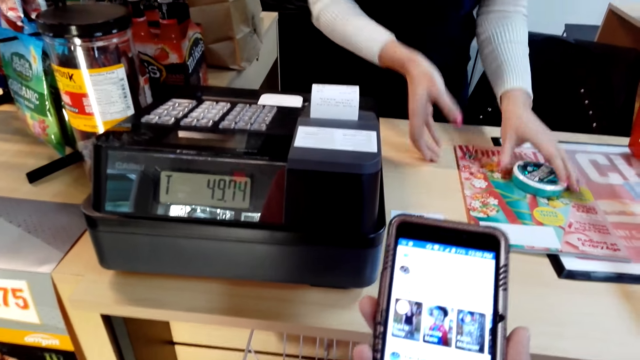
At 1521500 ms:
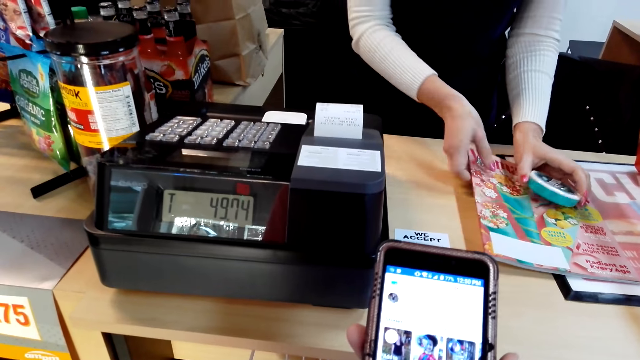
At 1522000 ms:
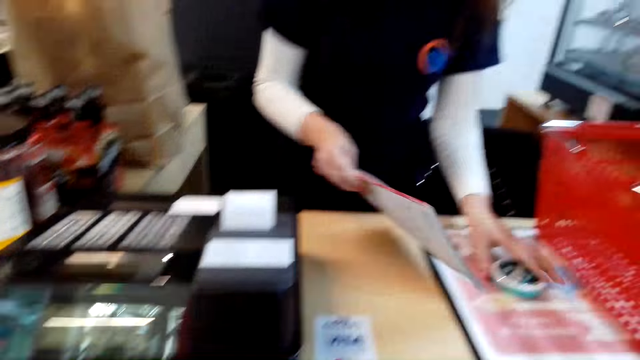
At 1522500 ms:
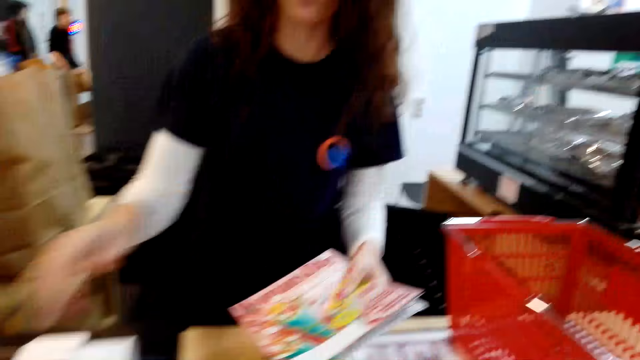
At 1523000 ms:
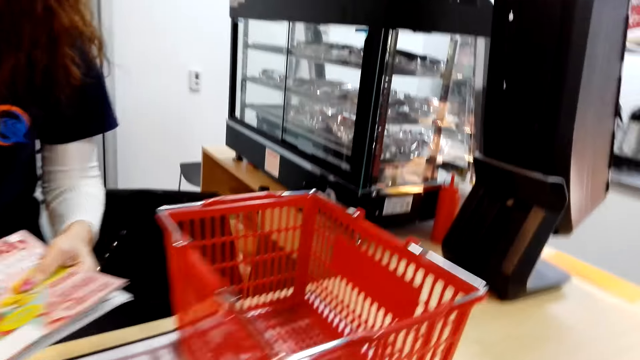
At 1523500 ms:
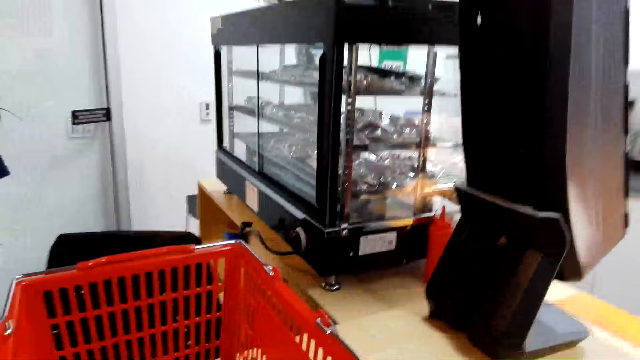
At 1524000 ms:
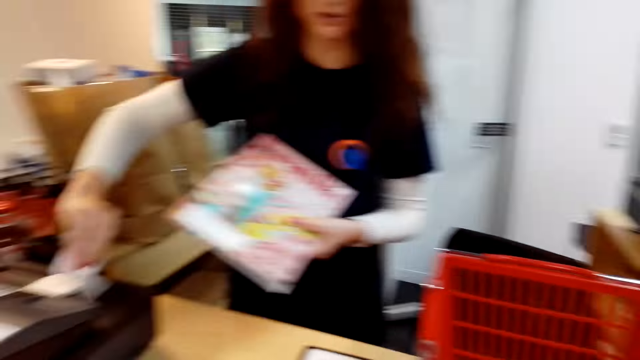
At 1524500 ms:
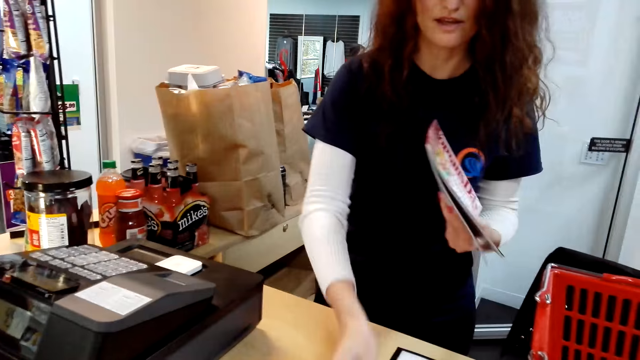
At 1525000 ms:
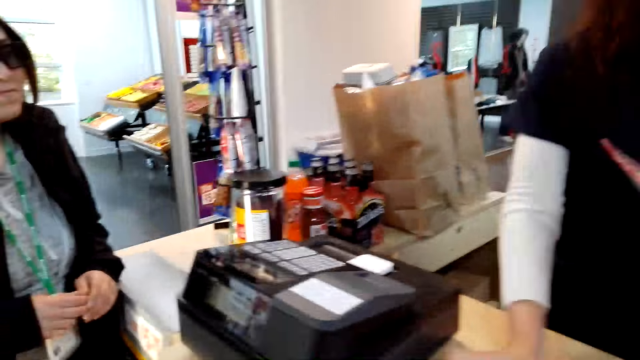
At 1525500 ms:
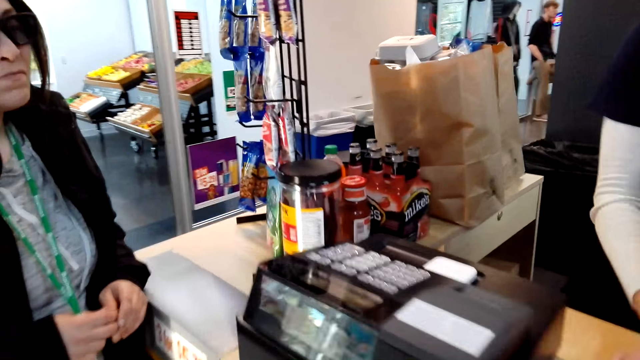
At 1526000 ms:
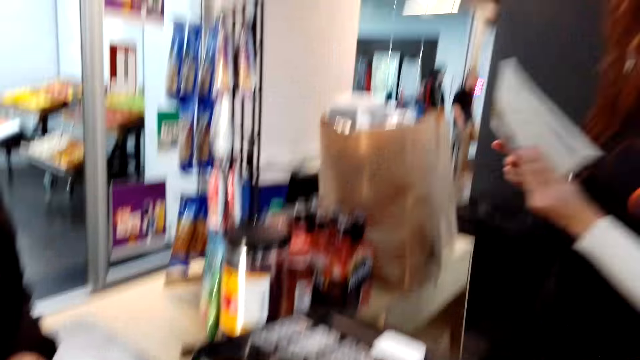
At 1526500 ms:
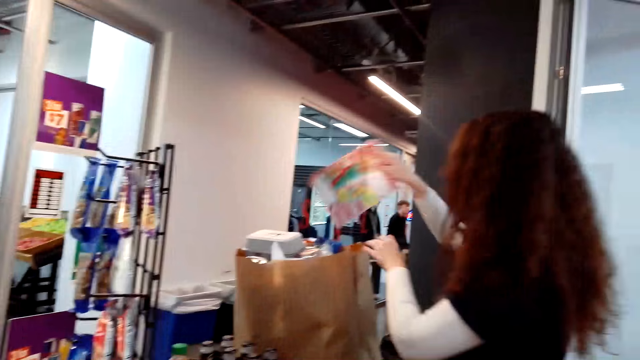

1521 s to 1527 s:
A woman talks to the camera wearer.

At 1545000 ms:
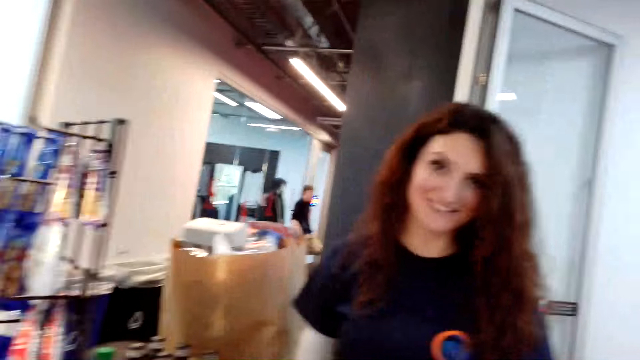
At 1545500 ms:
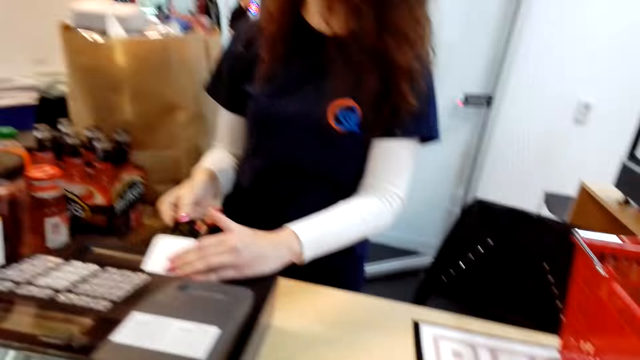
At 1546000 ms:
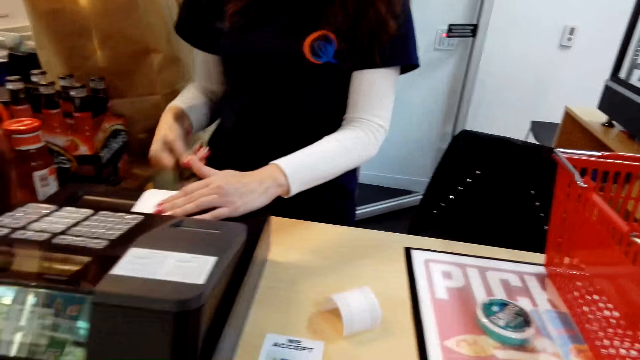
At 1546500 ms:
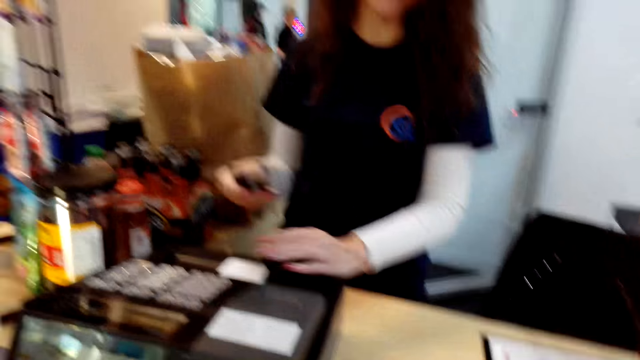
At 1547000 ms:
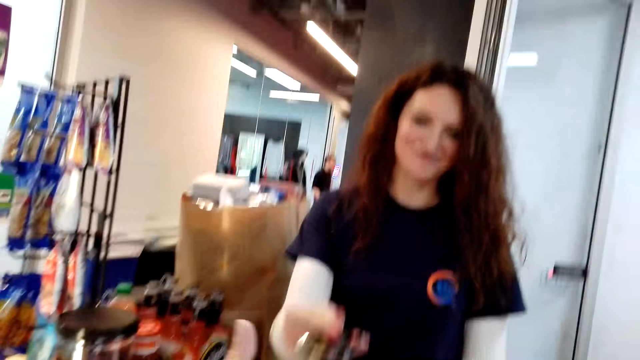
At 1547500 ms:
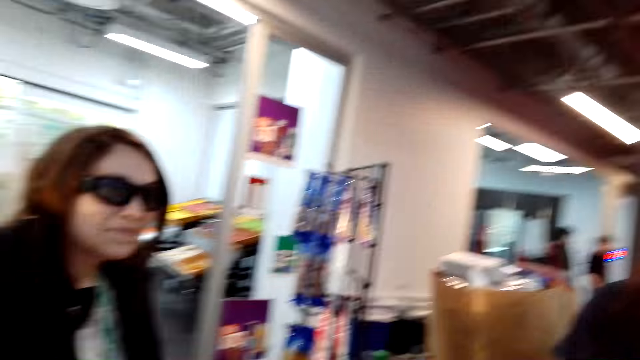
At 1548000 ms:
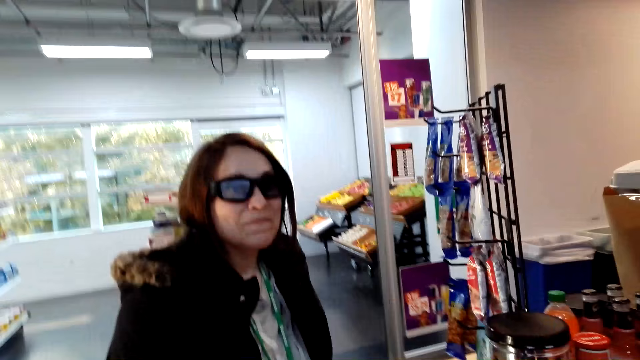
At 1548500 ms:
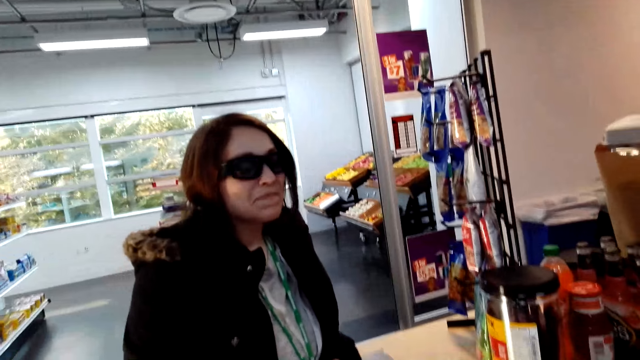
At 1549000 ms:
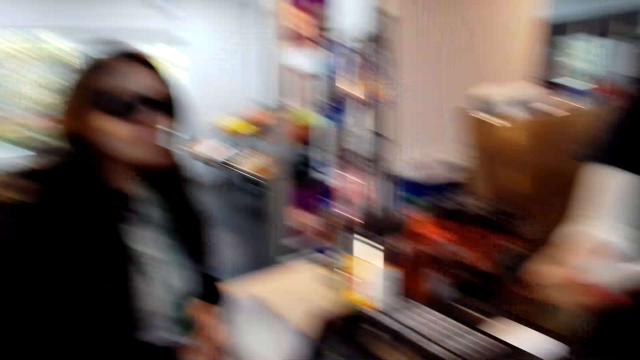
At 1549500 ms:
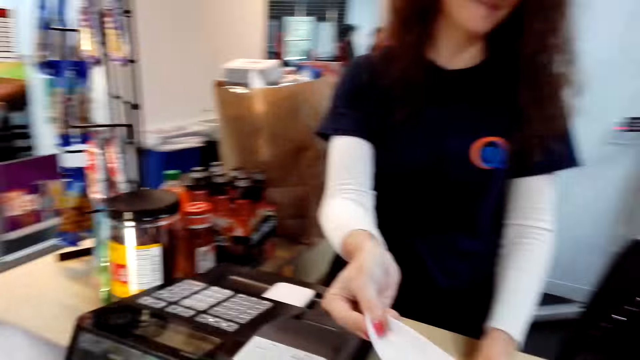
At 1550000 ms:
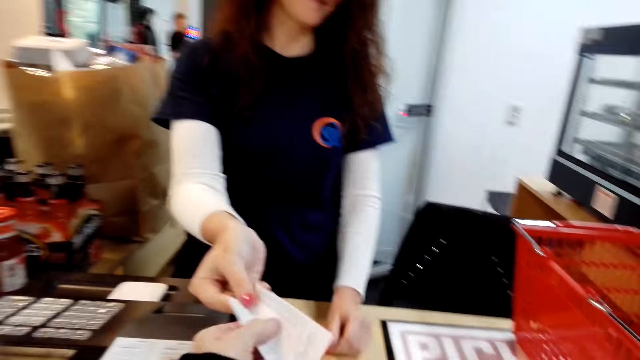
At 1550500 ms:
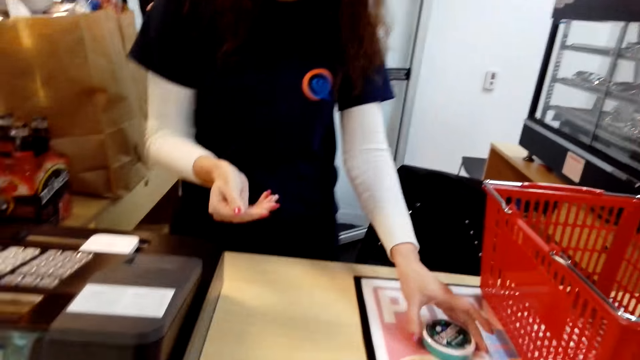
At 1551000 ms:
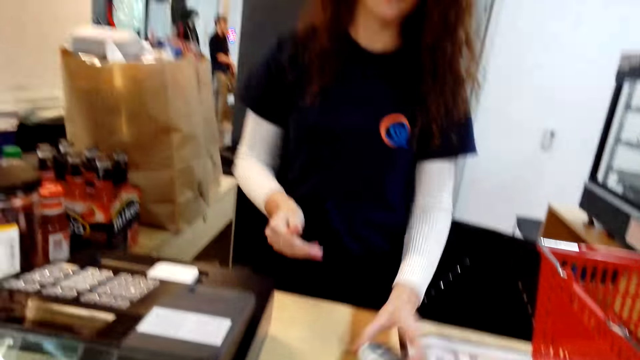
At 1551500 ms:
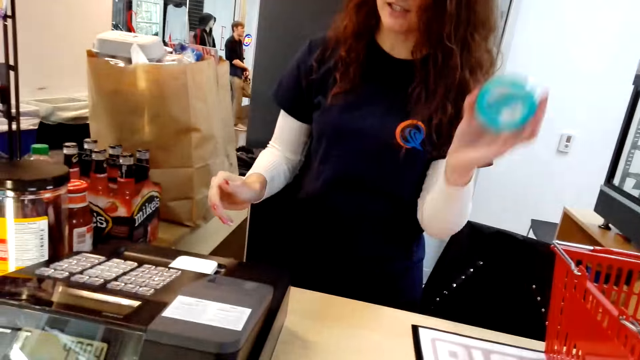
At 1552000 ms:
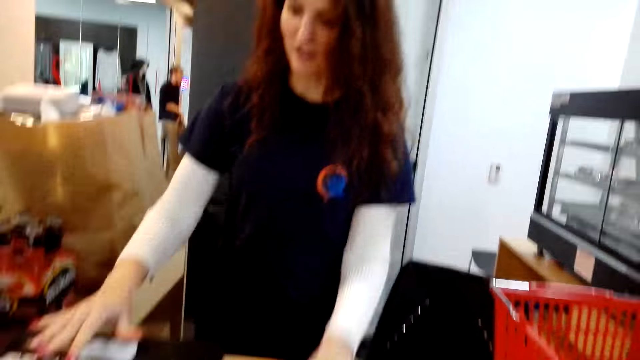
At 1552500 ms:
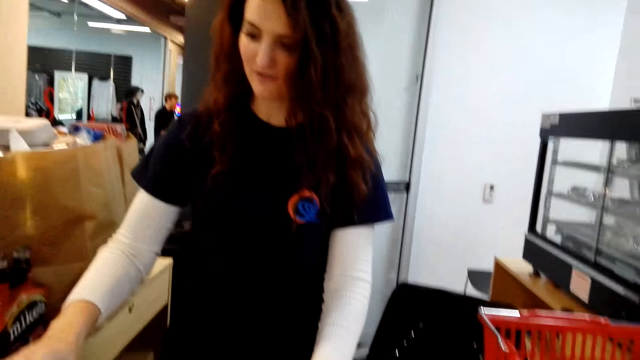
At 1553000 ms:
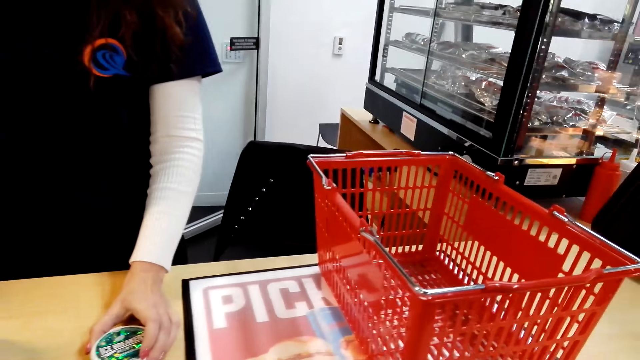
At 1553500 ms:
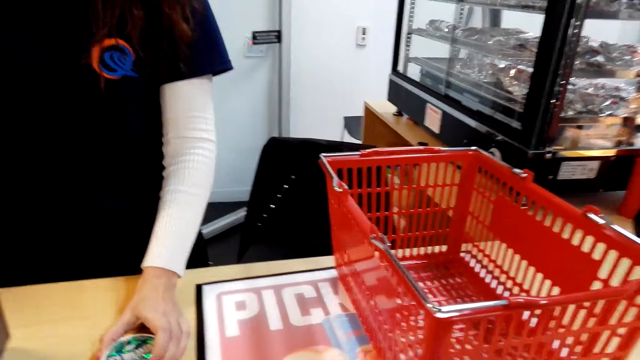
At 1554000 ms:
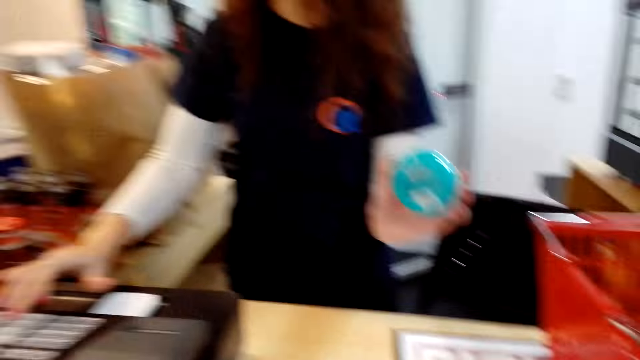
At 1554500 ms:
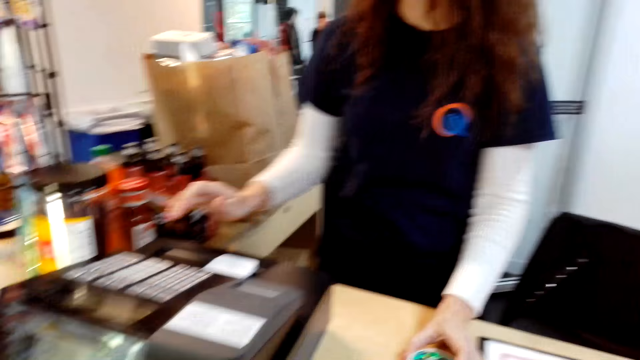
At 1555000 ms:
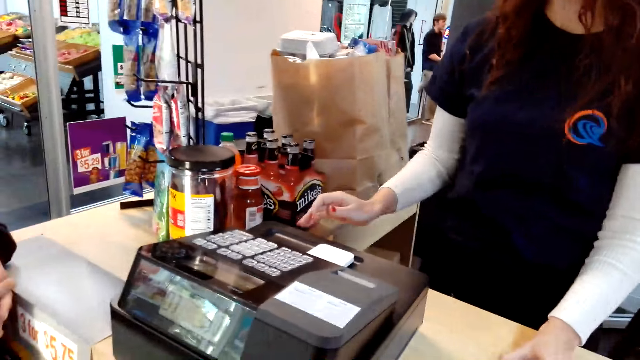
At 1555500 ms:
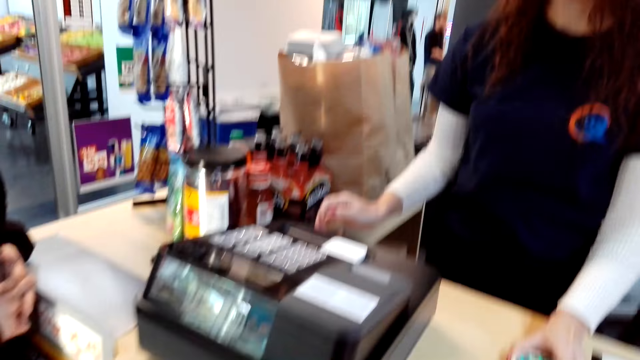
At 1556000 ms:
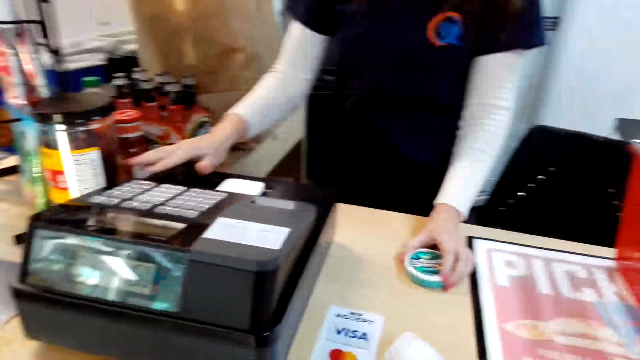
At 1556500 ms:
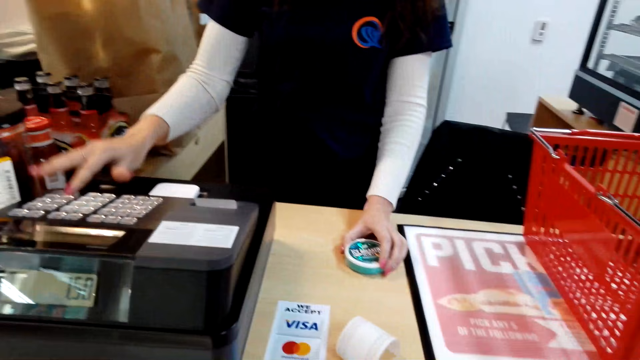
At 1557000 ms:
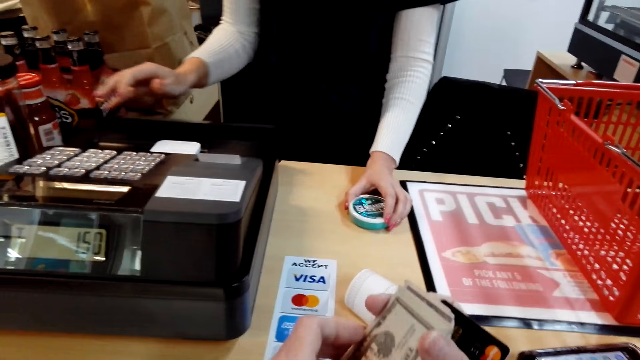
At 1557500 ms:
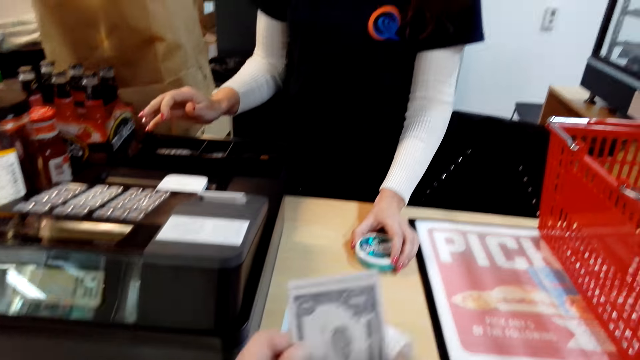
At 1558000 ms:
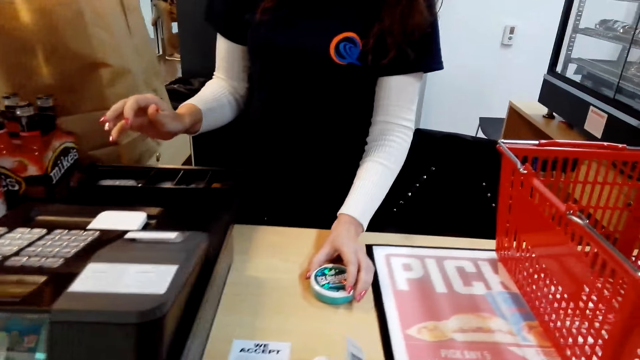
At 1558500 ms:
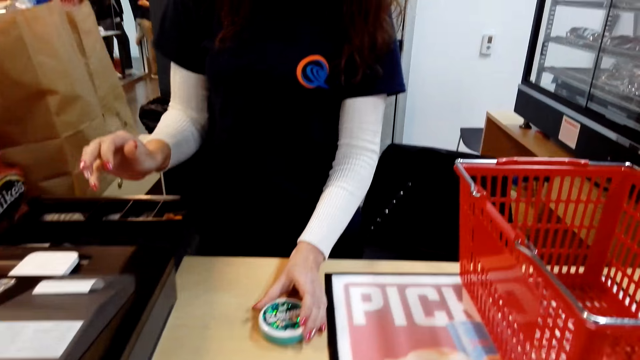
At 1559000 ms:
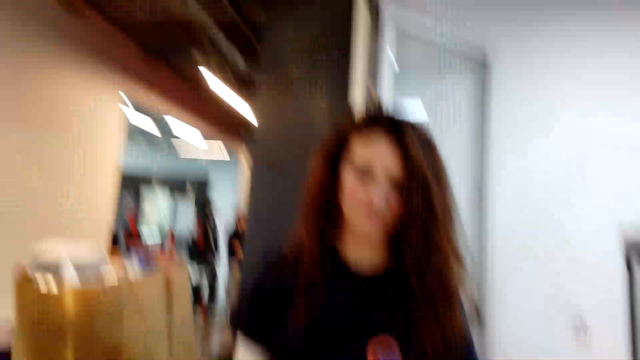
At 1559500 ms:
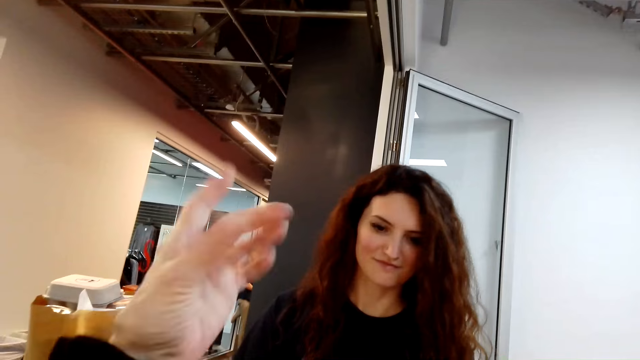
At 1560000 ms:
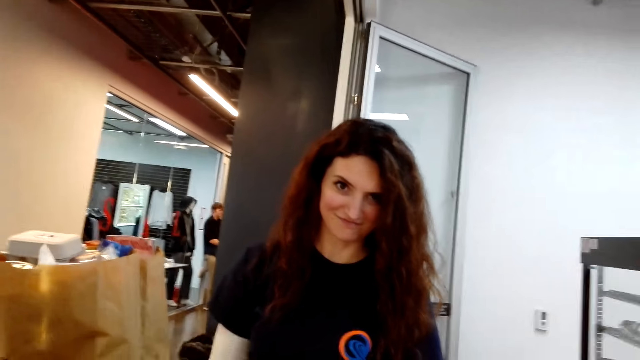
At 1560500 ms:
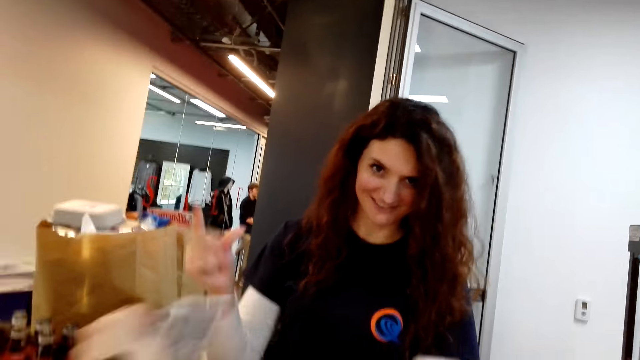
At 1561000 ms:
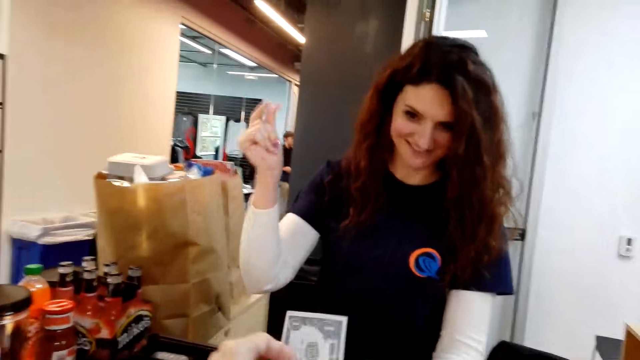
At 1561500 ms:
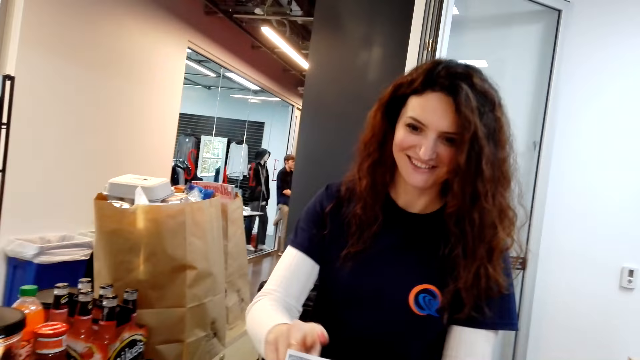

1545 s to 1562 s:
A woman picks up the shopping card or credit card. She hands the camera wearer her credit card. The camera wearer laughs at another woman. The first woman hands the camera wearer the receipt. The camera wearer talks to the first woman. She picks money from her hand. She snaps her fingers. The first woman snaps her fingers.
